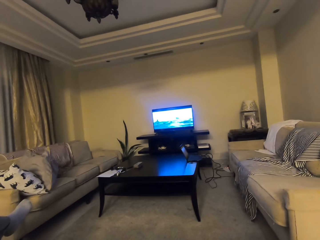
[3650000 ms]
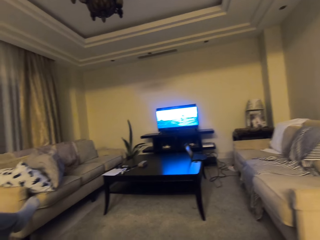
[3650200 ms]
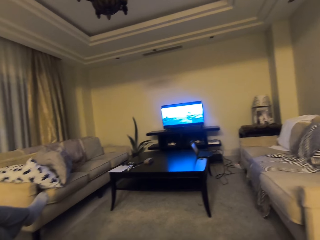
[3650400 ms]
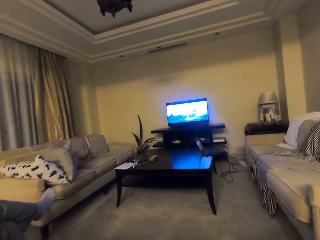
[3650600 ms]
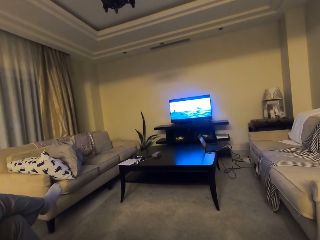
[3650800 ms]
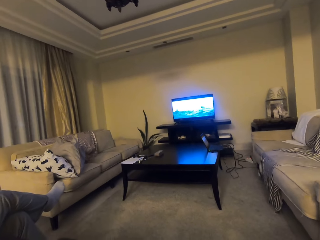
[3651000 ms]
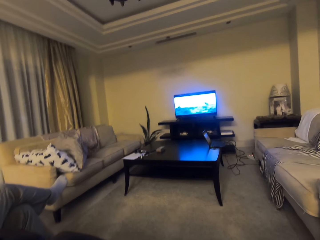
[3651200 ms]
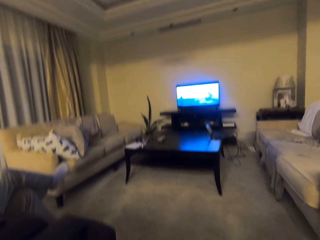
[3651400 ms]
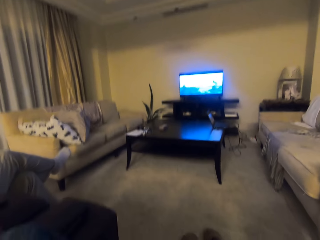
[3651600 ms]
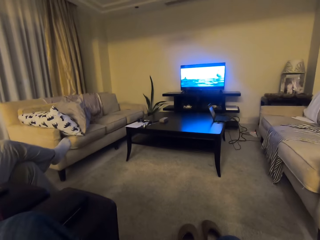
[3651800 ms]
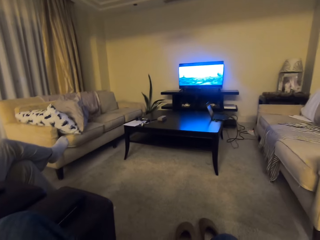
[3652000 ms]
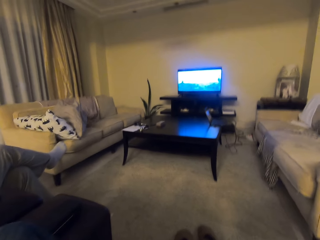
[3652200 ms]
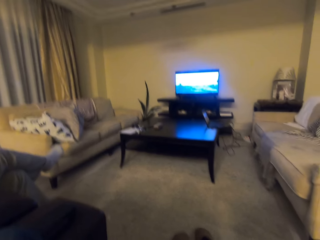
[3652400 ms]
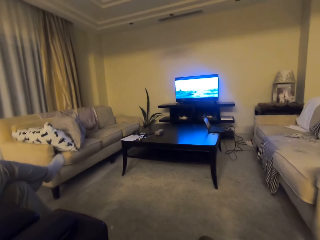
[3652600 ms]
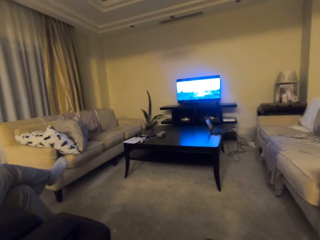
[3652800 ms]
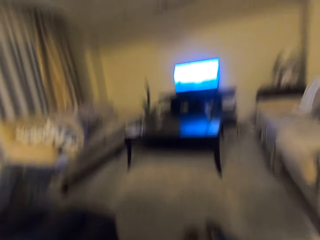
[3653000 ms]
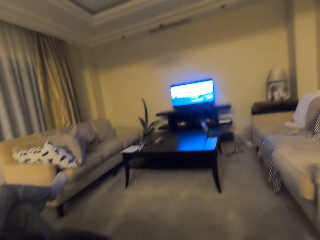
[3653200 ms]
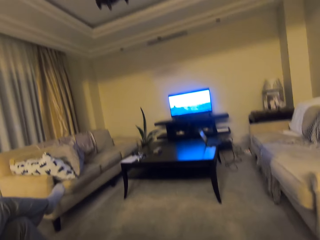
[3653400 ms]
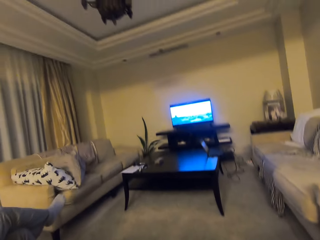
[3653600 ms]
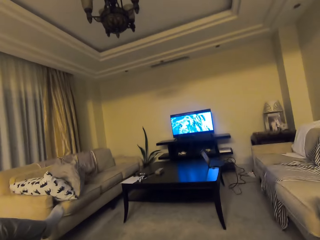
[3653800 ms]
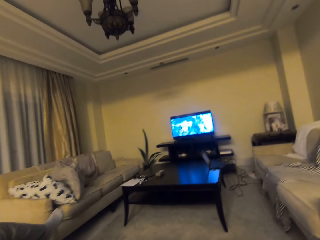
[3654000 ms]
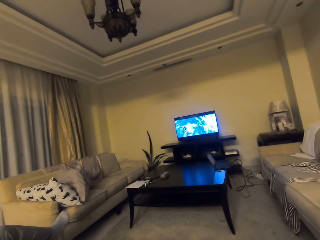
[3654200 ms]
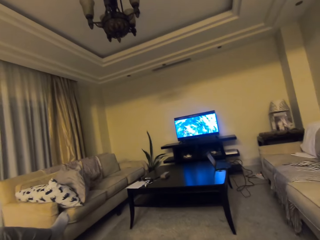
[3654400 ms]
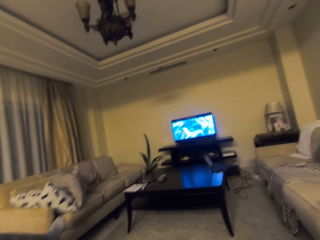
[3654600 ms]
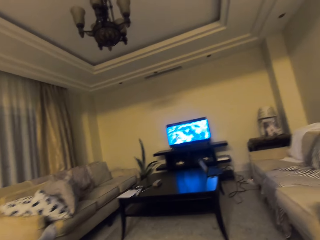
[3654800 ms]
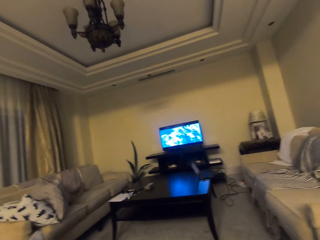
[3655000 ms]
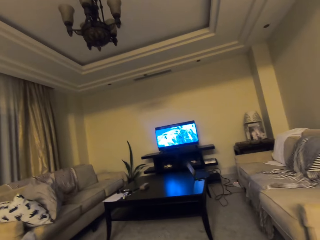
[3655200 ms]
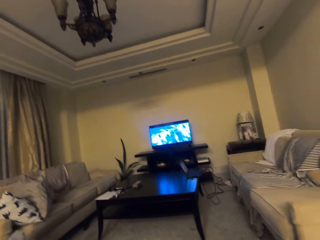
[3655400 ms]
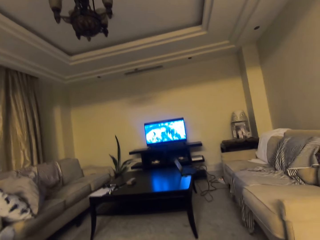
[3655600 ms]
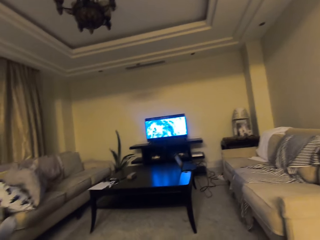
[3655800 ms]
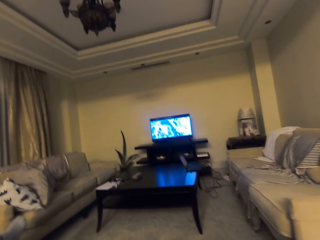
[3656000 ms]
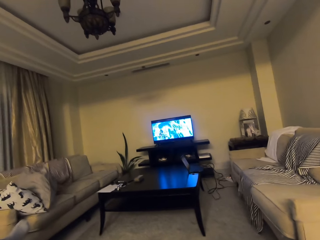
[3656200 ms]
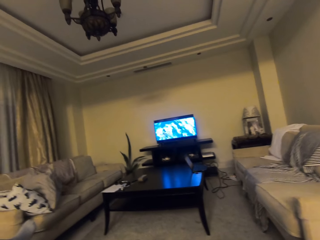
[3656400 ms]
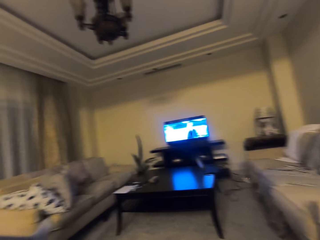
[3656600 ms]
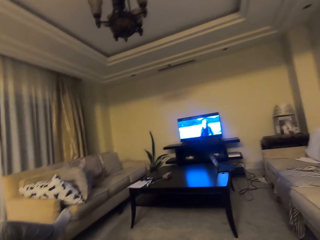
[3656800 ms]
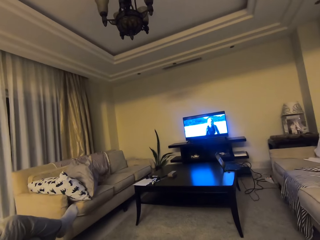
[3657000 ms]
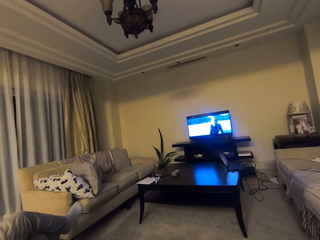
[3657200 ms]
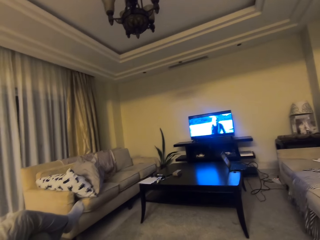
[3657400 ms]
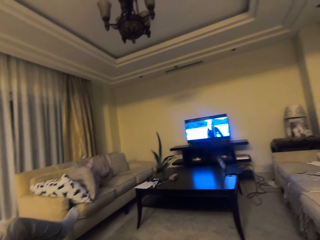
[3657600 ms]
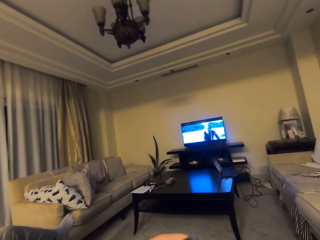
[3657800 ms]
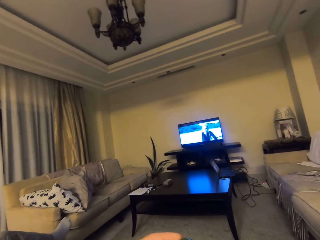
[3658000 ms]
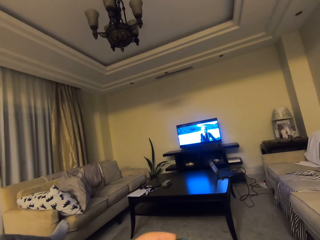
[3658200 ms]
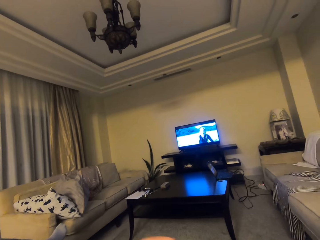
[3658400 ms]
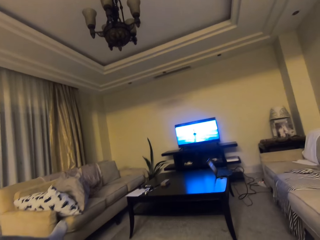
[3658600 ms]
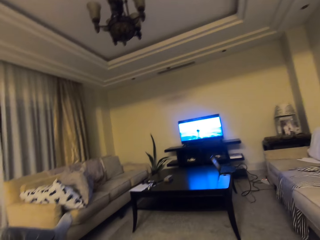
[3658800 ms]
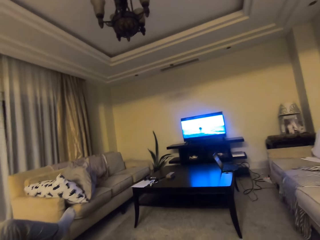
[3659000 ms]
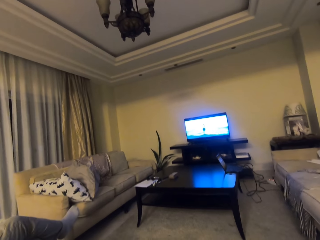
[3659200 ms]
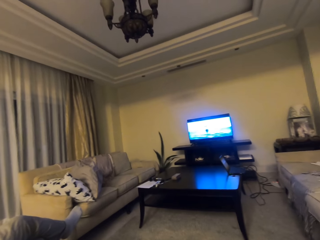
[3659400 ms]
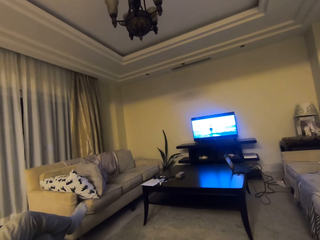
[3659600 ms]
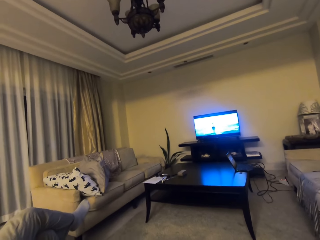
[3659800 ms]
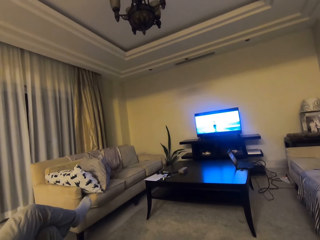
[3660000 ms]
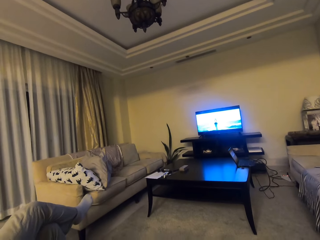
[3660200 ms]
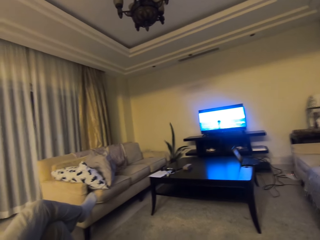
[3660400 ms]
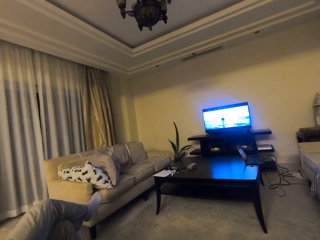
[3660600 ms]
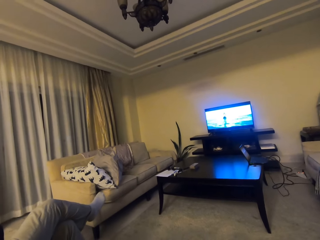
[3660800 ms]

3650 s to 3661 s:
The camera wearer looks down. They look at the television.

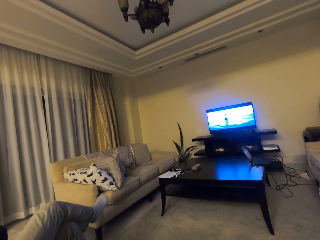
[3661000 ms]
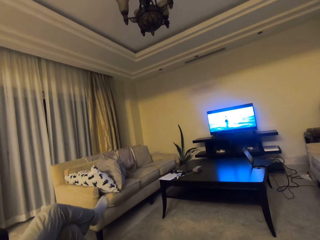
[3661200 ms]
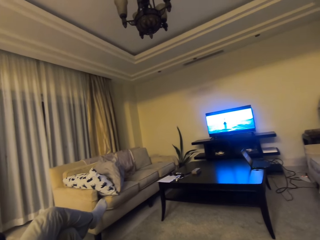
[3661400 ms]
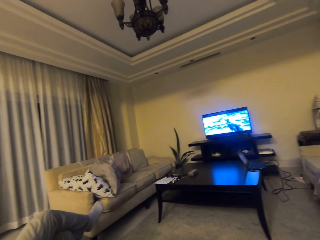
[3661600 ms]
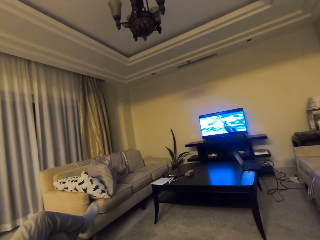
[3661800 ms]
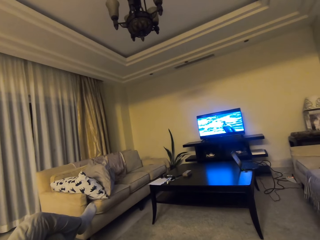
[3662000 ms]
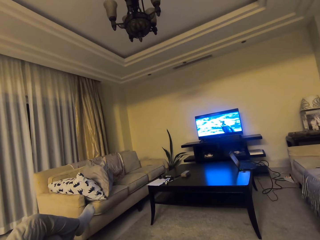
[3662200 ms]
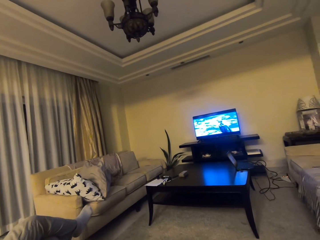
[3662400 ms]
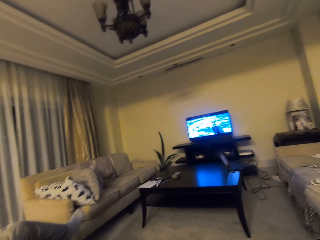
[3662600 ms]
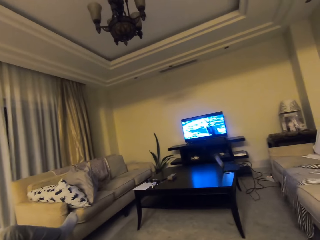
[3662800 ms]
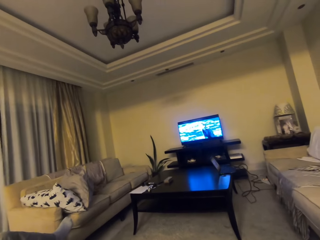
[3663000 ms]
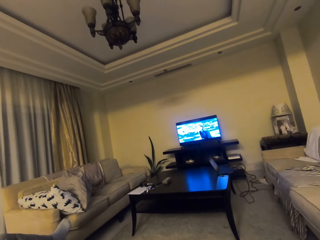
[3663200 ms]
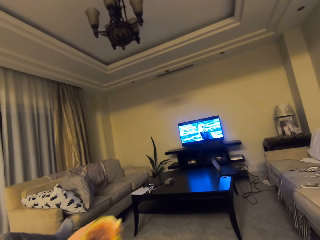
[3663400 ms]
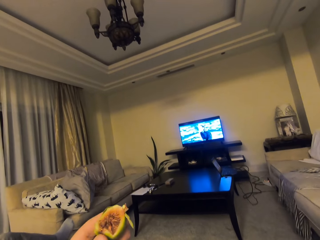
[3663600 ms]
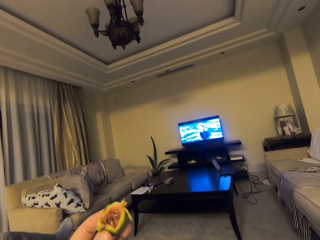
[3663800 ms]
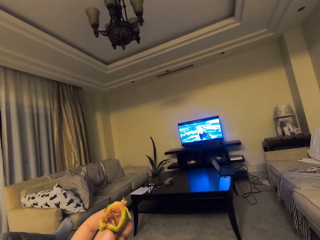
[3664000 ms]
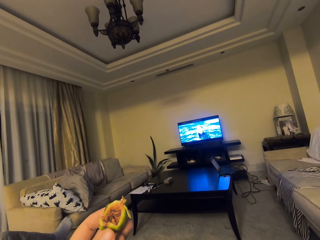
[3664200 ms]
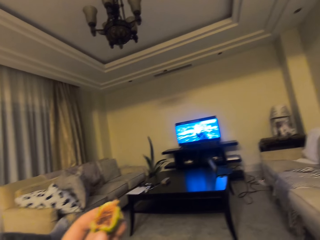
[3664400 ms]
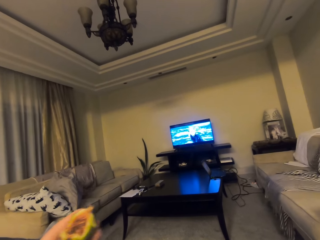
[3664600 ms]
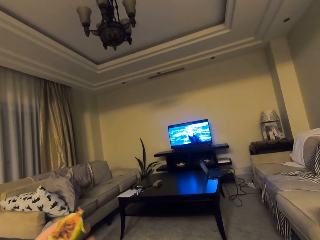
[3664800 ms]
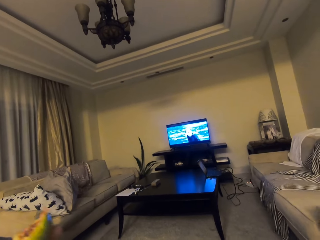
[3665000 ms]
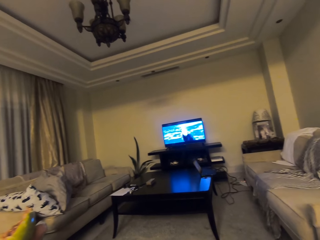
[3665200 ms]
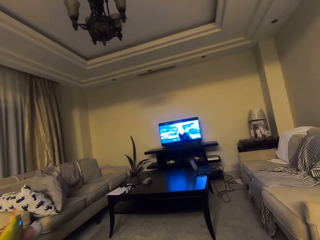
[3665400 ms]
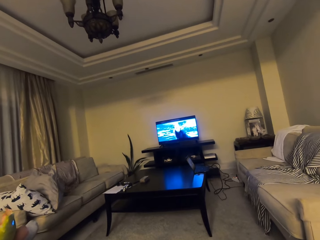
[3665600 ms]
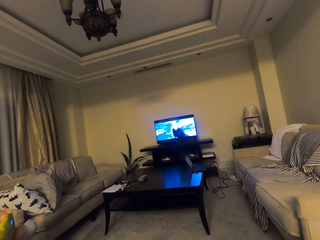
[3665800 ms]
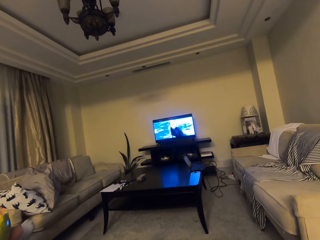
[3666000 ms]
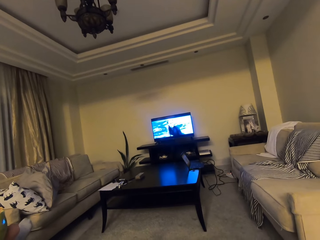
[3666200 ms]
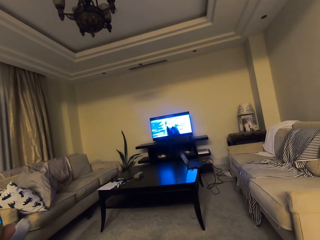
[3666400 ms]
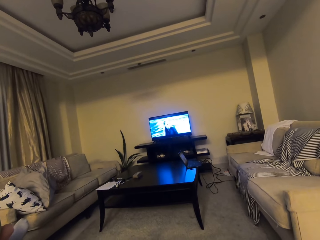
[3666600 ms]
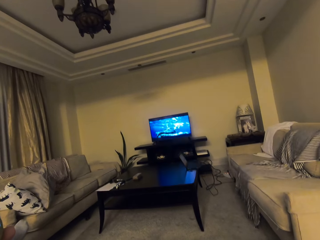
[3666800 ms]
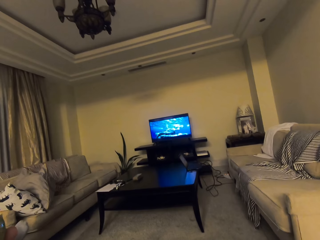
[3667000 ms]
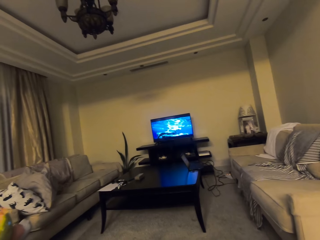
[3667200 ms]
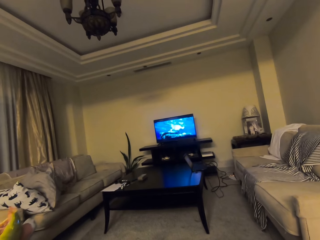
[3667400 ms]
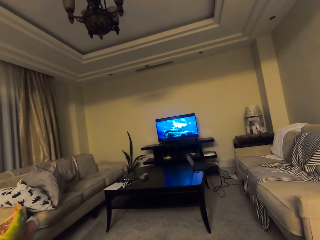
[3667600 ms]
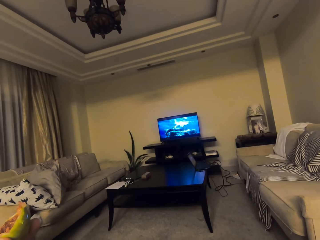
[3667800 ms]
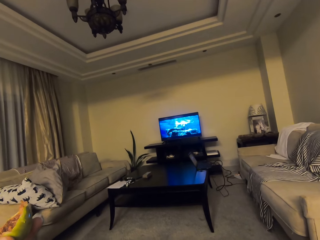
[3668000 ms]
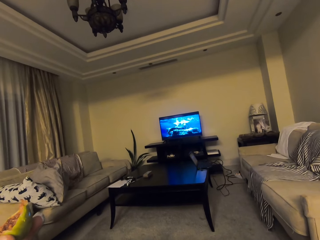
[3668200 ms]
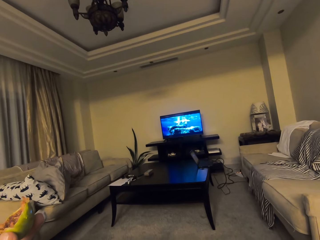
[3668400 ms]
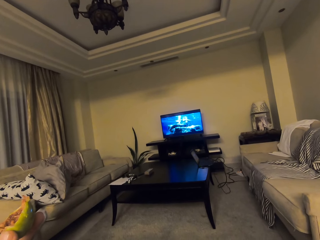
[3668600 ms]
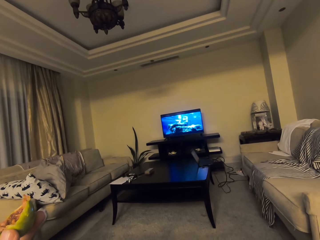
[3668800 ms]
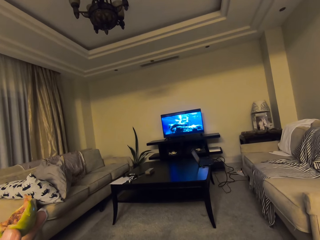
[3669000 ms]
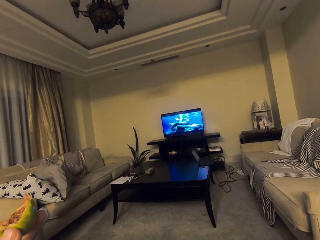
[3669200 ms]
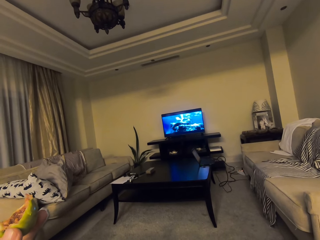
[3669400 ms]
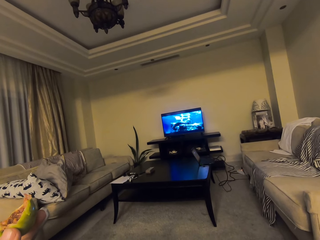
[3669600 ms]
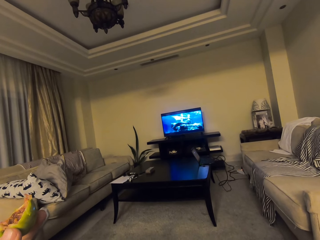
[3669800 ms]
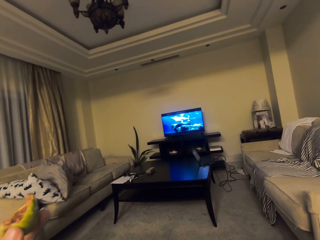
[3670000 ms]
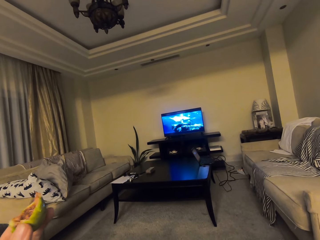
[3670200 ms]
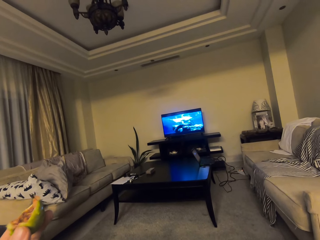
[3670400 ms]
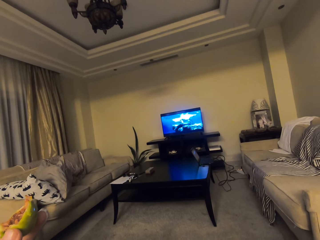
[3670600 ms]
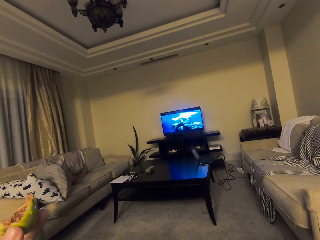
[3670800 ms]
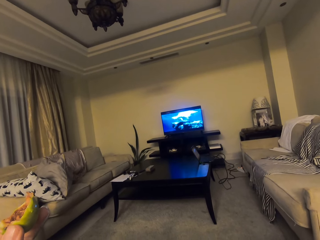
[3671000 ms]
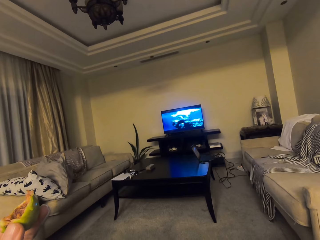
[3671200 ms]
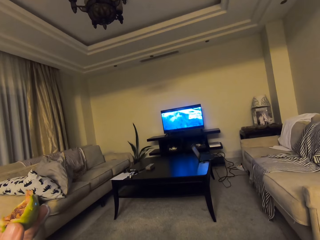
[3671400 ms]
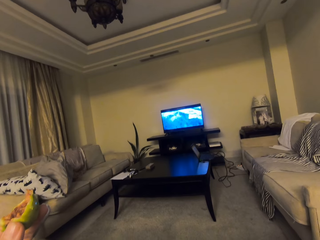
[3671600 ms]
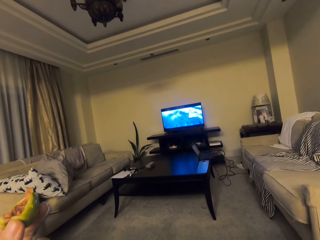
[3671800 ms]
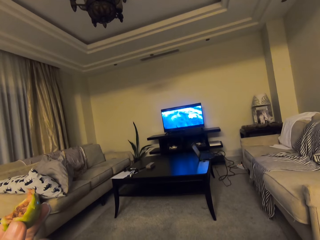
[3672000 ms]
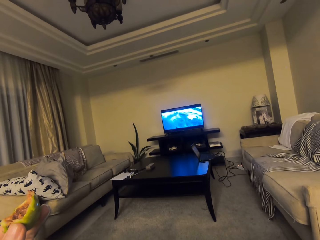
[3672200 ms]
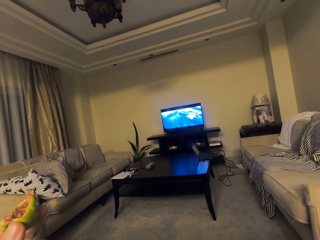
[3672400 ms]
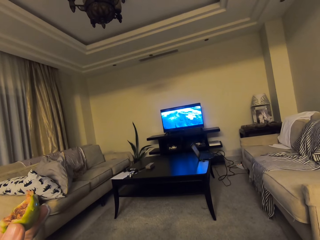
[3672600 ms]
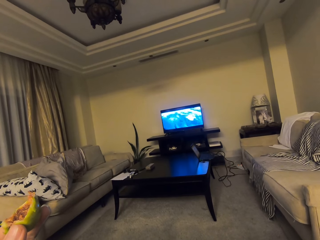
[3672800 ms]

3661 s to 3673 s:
The camera wearer looks sideways. They raise the left hand with a fruit. They eat something with the left hand.
